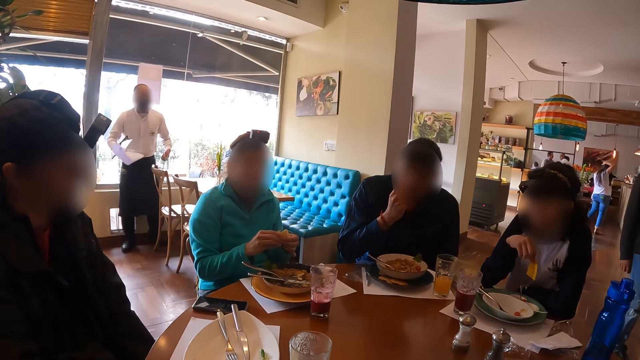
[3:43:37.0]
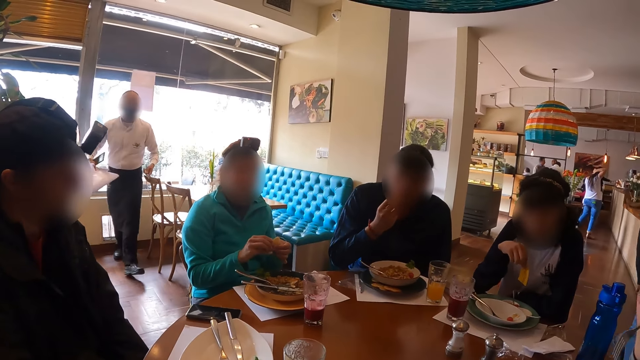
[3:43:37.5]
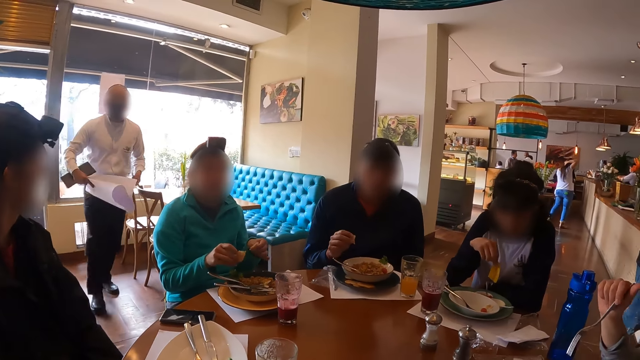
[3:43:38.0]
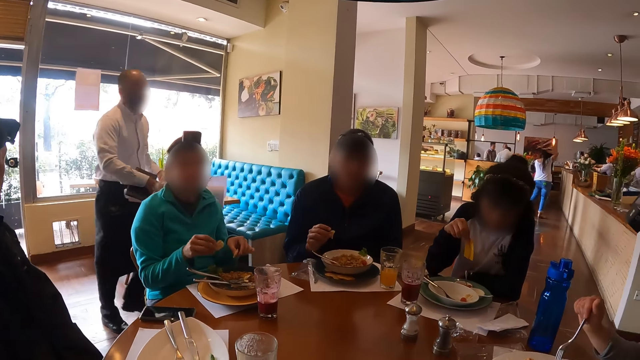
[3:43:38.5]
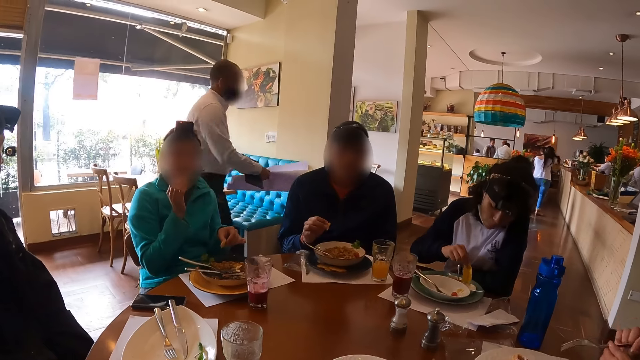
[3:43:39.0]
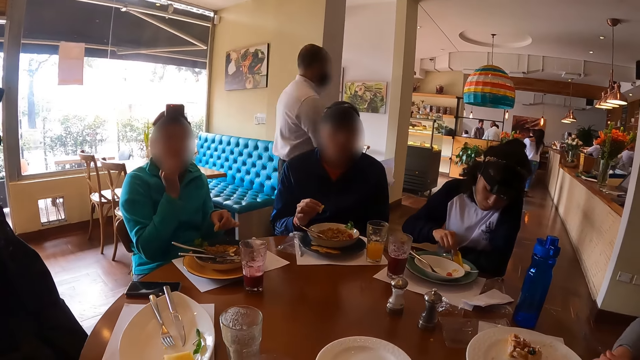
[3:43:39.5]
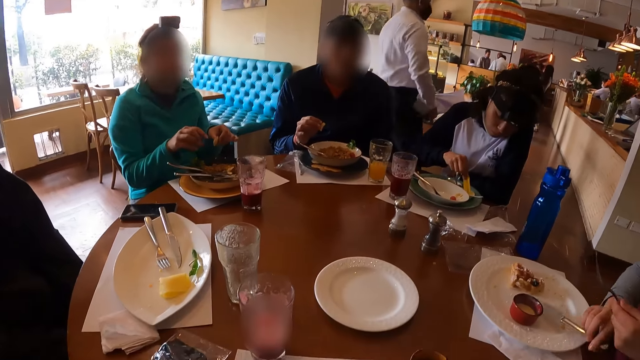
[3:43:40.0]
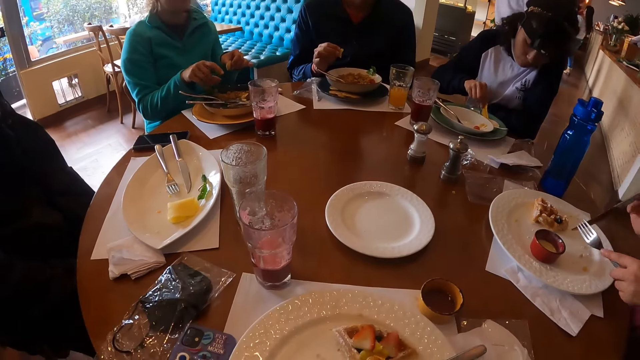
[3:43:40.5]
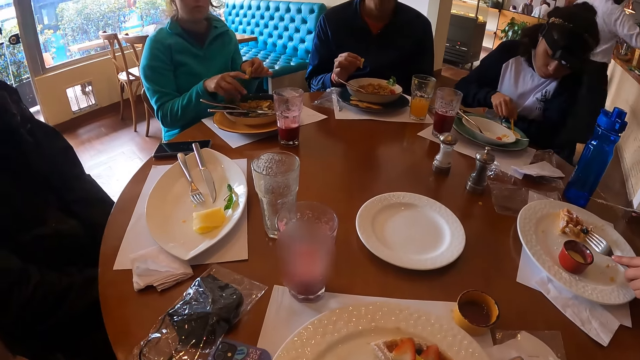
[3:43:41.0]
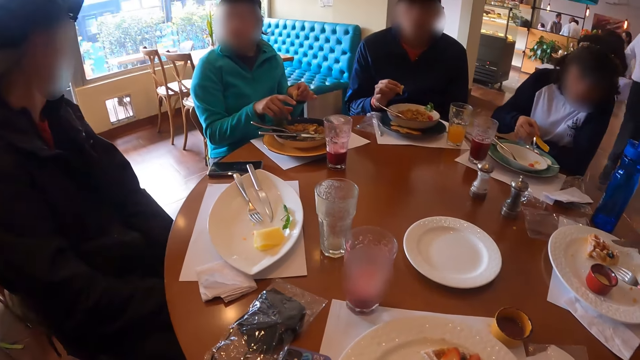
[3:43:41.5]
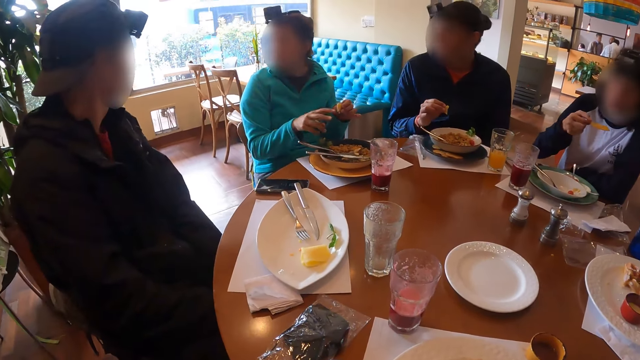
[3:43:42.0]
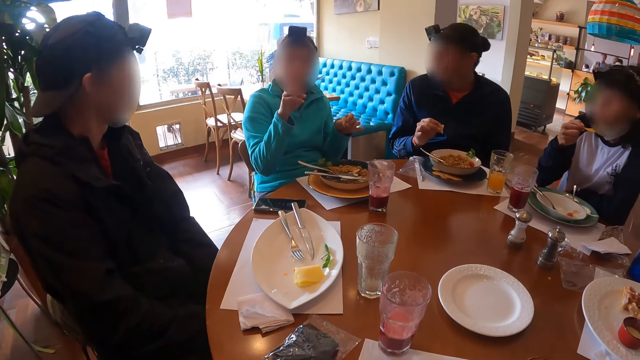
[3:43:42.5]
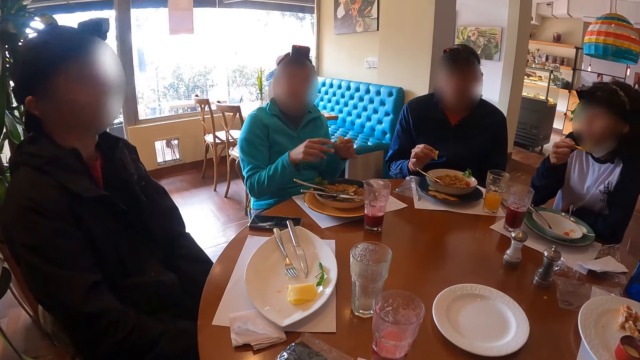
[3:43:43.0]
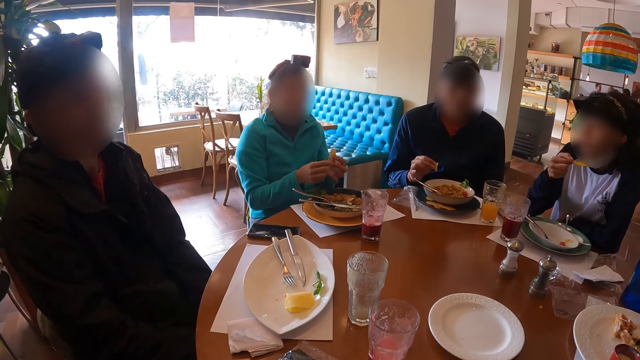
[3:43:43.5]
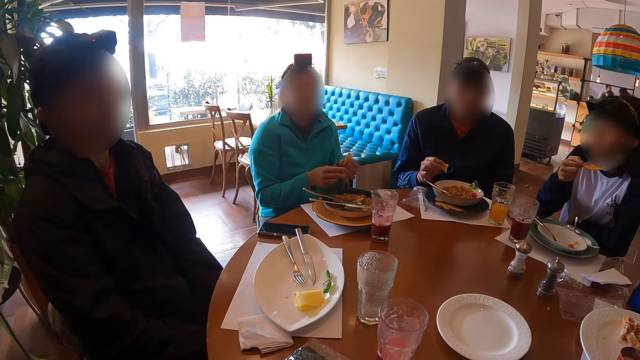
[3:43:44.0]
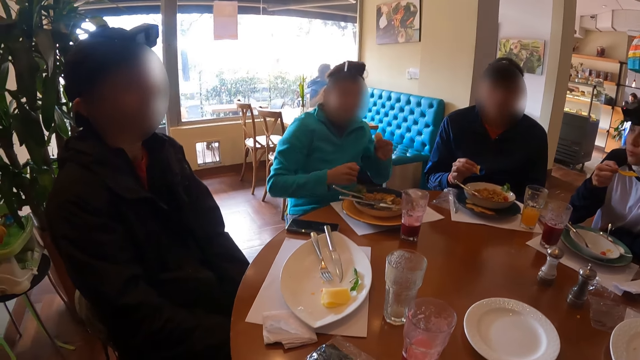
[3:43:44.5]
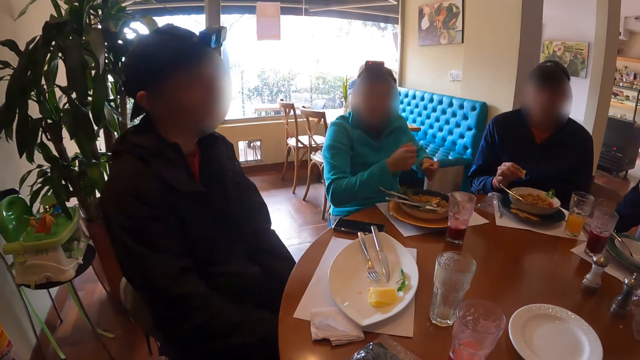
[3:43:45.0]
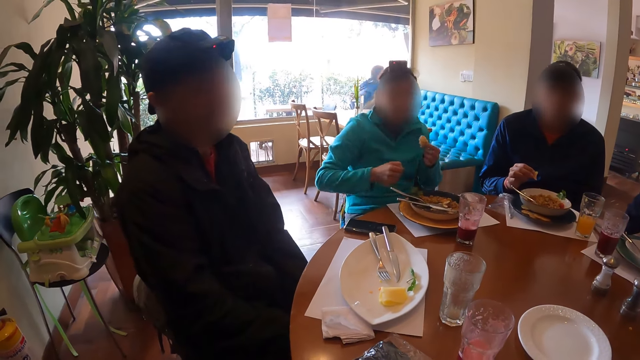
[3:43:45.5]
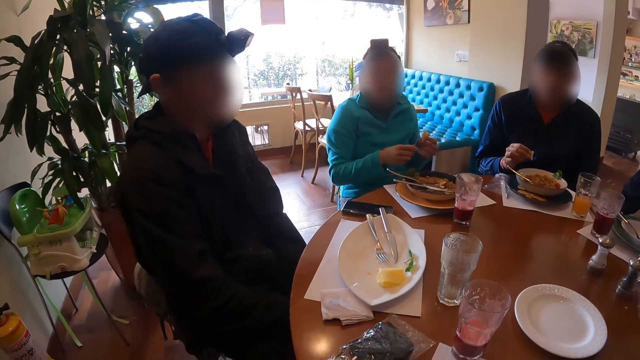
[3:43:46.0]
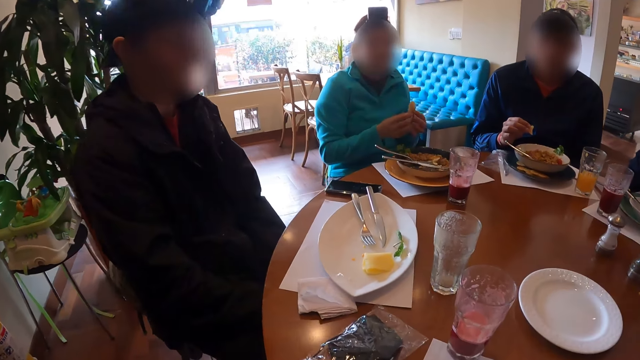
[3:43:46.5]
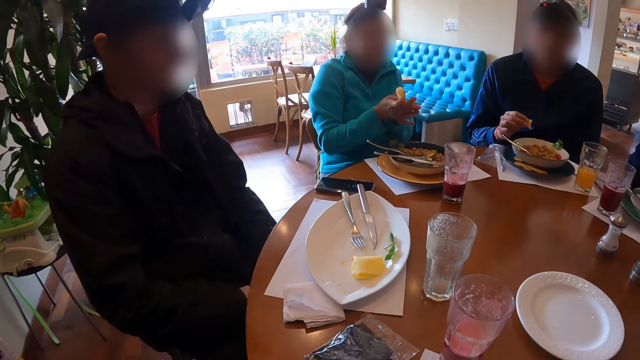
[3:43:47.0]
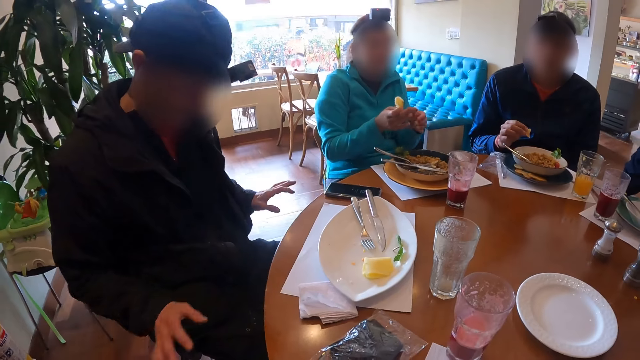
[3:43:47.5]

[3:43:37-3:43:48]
The woman dips the potato chip into the sauce with her right hand.

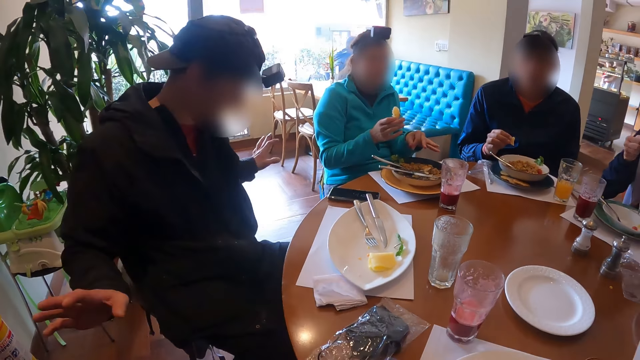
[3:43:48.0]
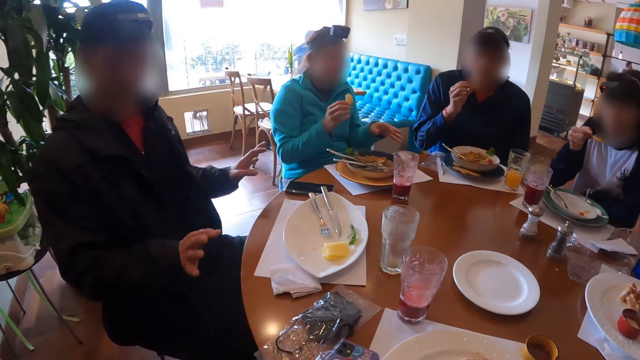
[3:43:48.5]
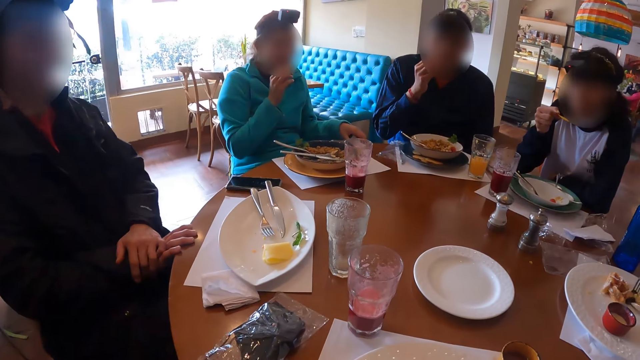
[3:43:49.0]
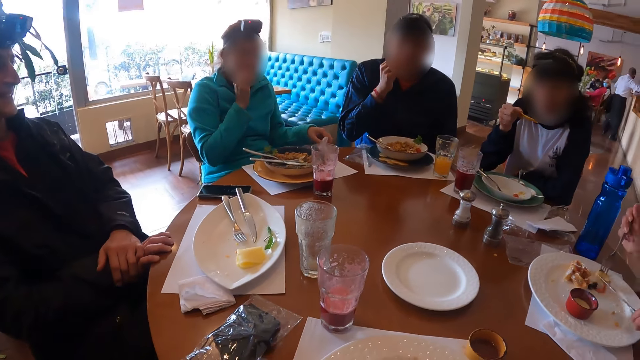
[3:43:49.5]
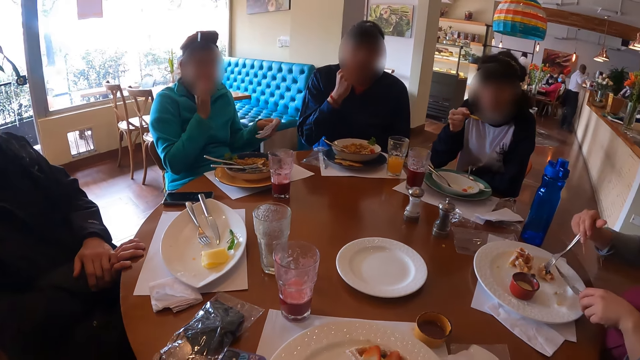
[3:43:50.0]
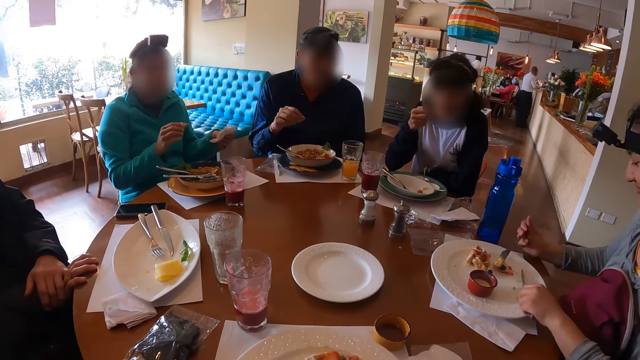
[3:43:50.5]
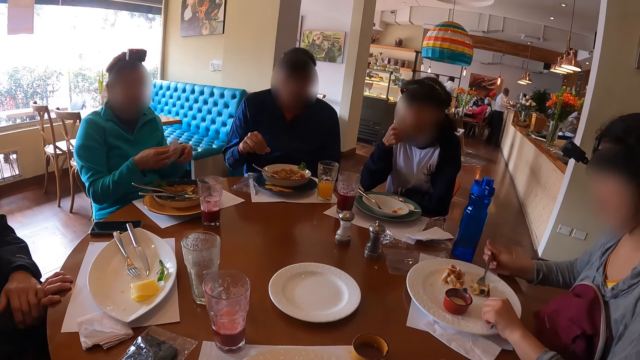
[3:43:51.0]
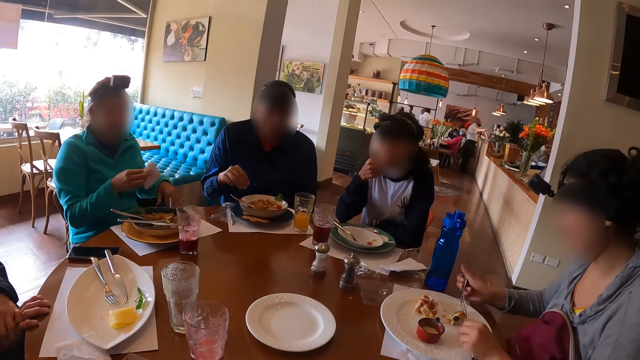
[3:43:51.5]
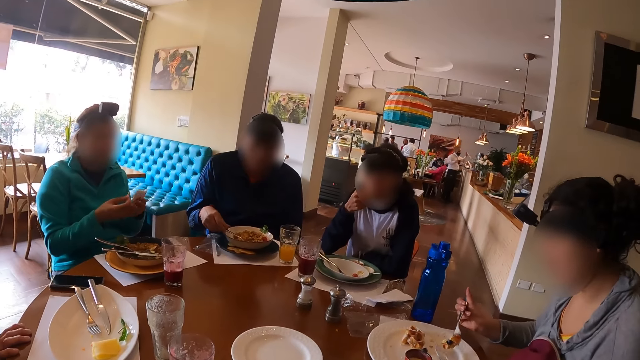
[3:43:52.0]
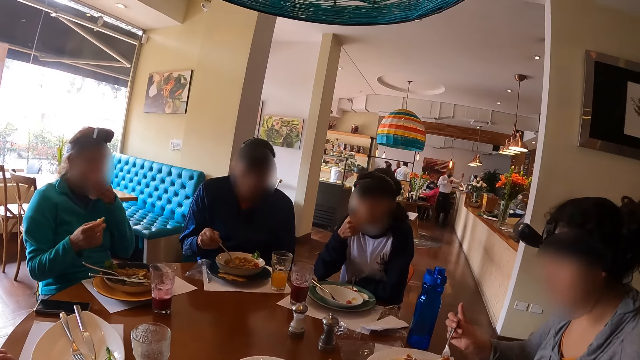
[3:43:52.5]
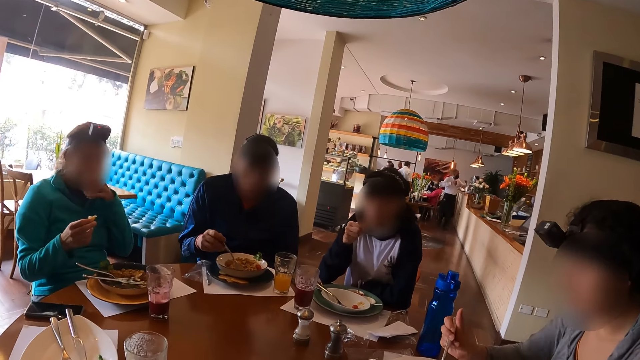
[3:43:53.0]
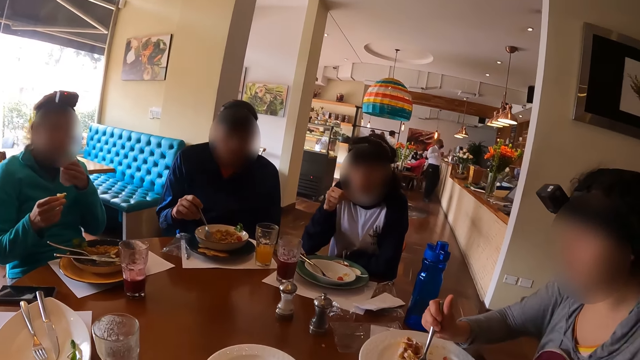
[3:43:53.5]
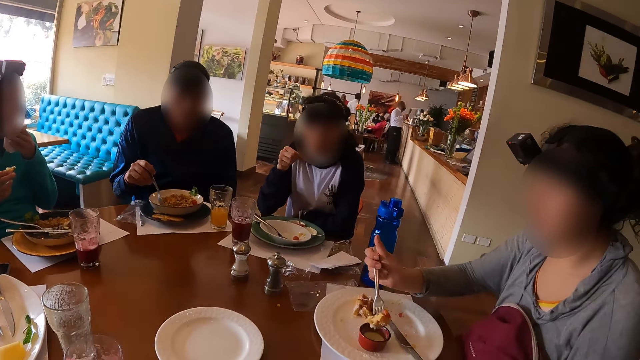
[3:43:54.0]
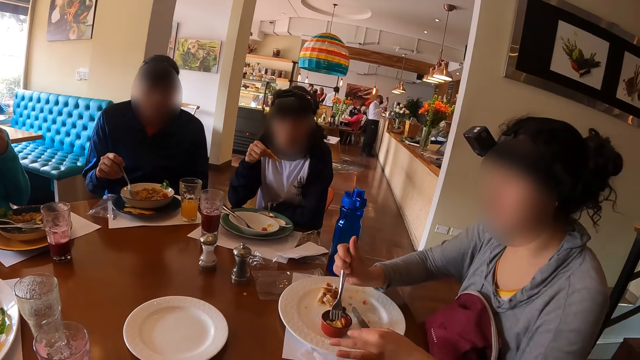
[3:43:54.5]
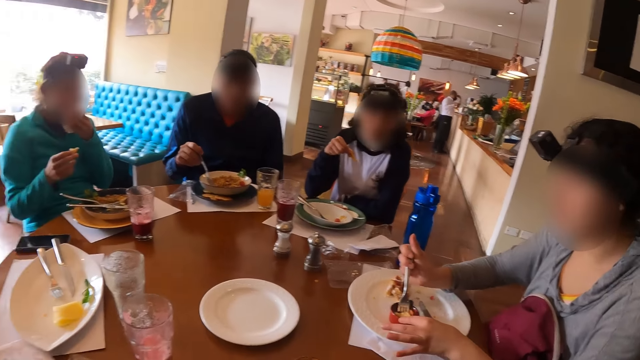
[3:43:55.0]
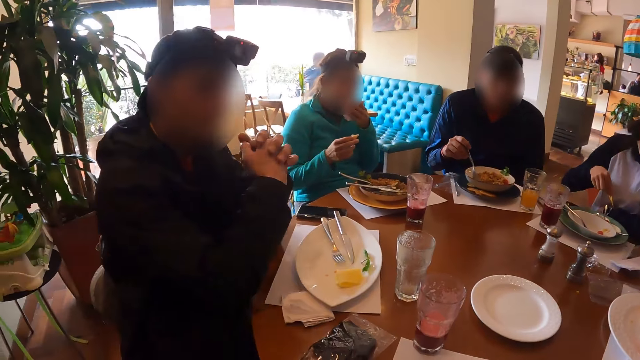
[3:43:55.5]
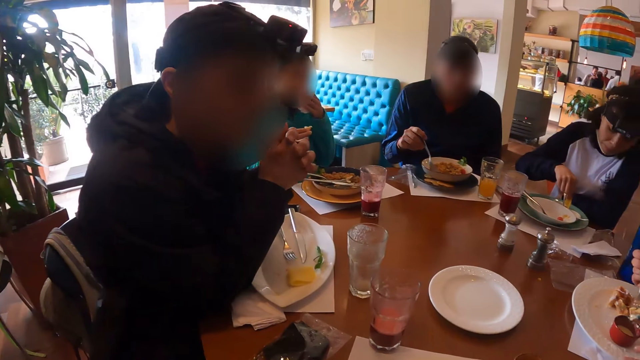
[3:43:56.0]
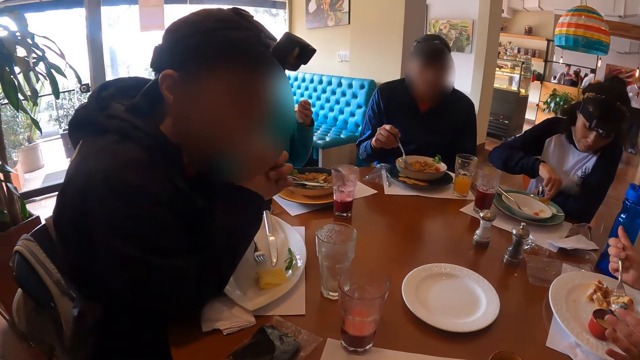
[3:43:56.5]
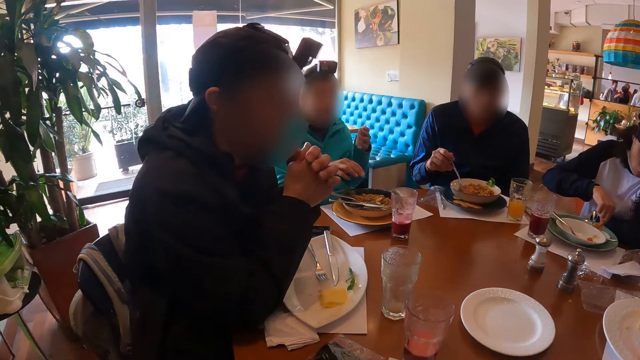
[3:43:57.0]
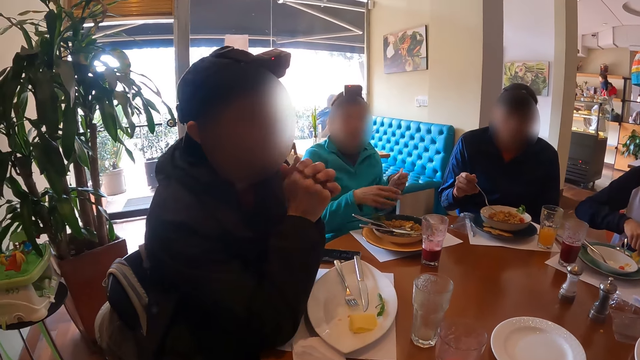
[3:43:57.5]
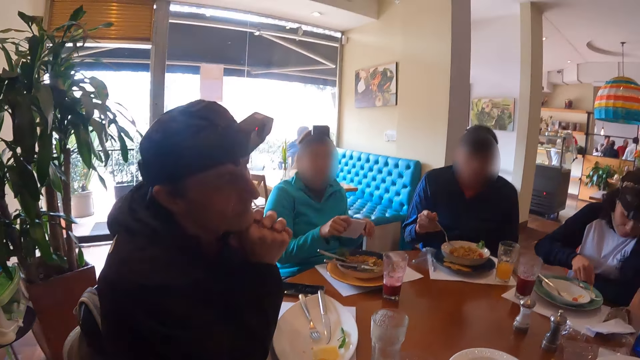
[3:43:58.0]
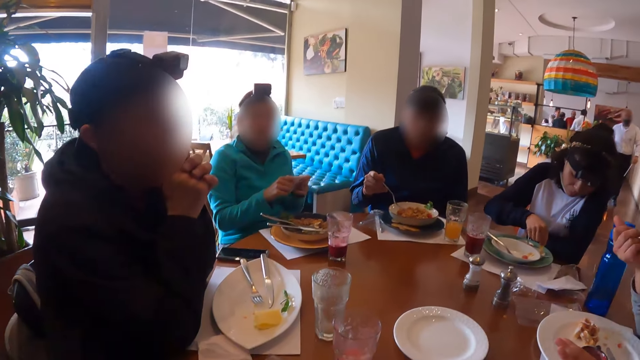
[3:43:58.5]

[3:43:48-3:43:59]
The woman eats the potato chip with her right hand. The man picks up the fork from the plate with his right hand. The woman dips the potato chip into the sauce with her right hand.
